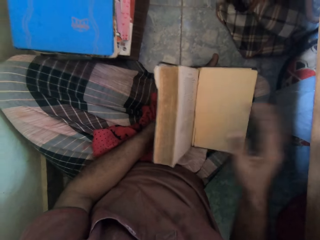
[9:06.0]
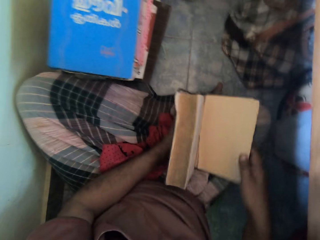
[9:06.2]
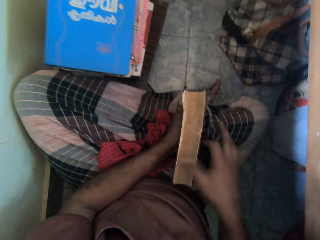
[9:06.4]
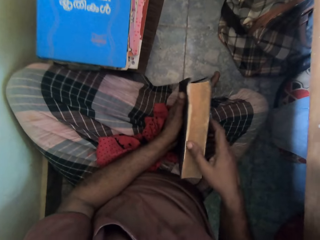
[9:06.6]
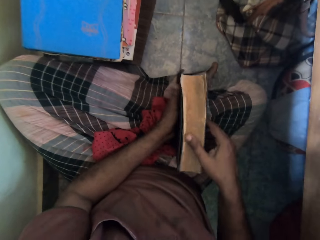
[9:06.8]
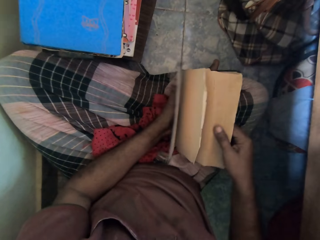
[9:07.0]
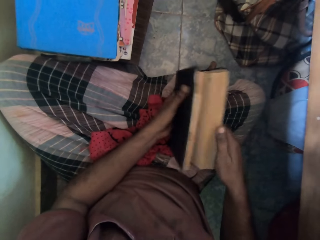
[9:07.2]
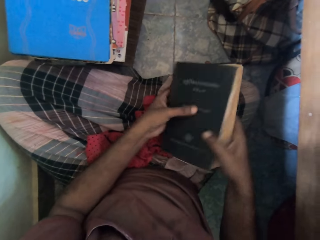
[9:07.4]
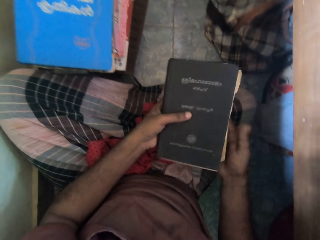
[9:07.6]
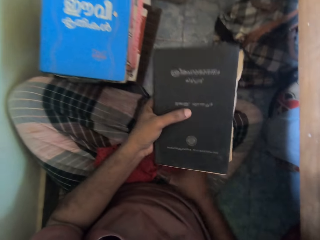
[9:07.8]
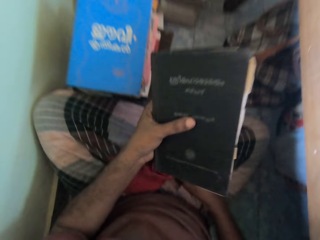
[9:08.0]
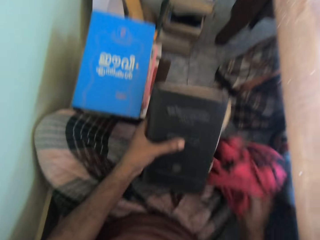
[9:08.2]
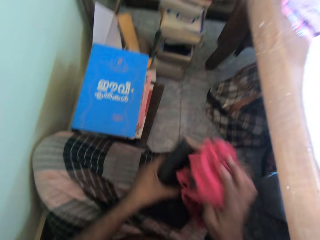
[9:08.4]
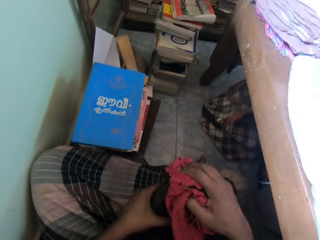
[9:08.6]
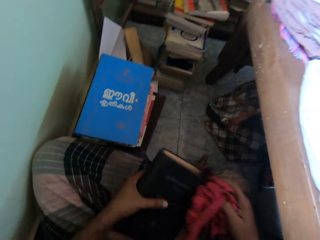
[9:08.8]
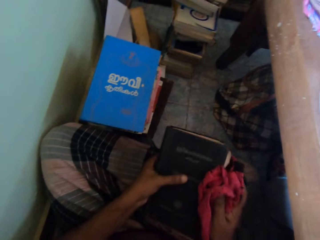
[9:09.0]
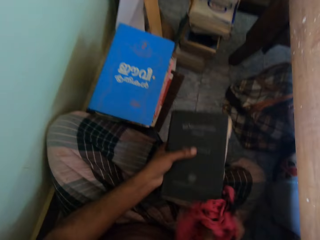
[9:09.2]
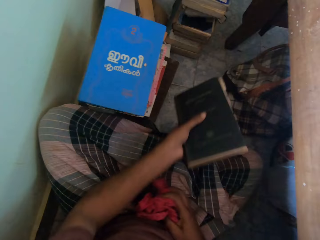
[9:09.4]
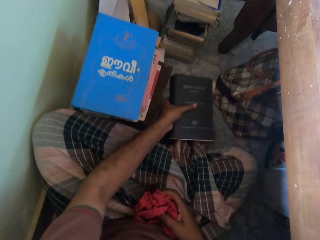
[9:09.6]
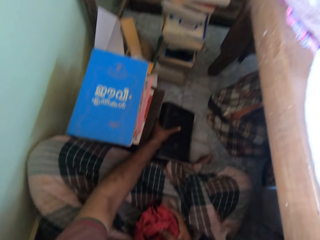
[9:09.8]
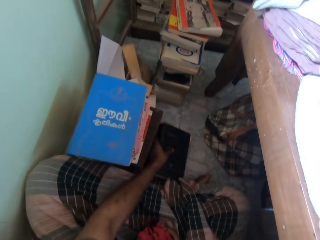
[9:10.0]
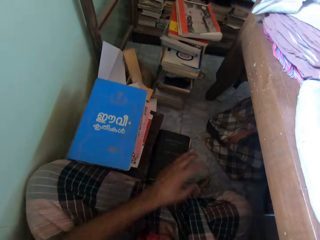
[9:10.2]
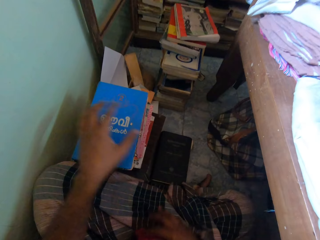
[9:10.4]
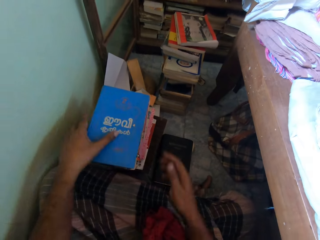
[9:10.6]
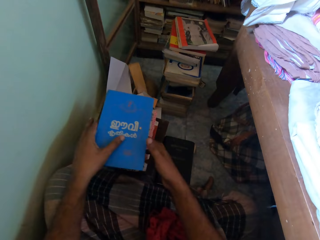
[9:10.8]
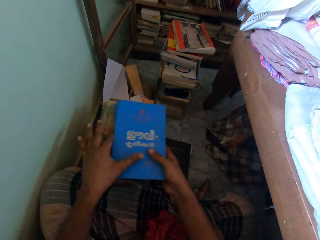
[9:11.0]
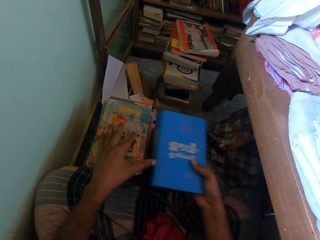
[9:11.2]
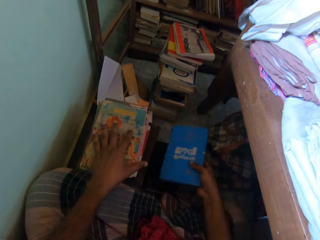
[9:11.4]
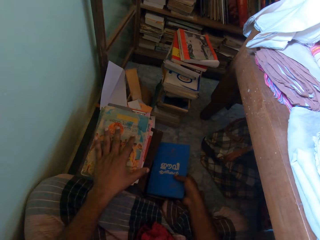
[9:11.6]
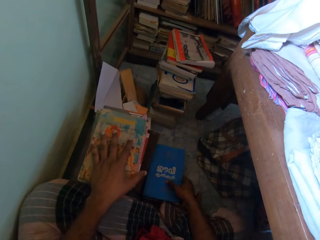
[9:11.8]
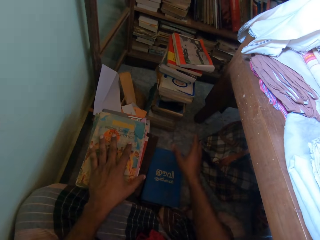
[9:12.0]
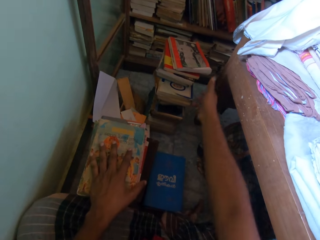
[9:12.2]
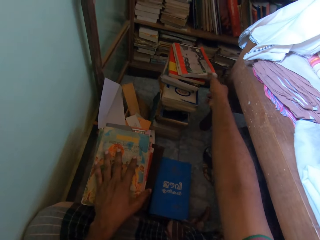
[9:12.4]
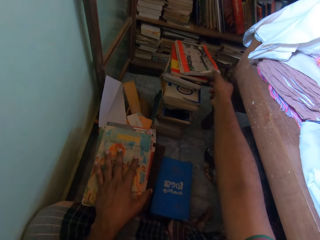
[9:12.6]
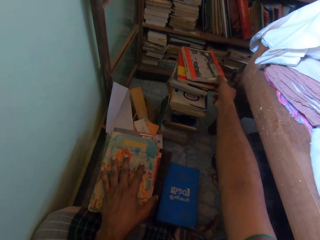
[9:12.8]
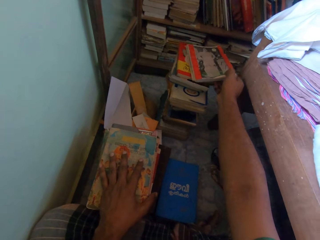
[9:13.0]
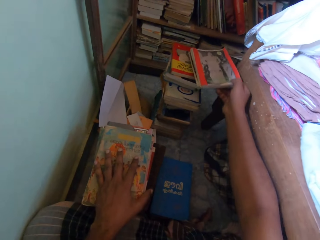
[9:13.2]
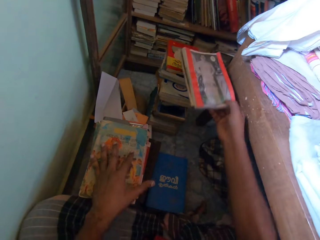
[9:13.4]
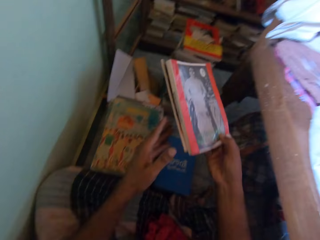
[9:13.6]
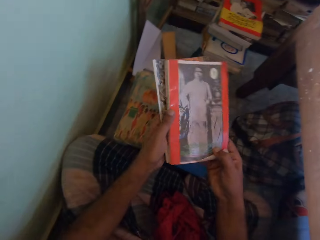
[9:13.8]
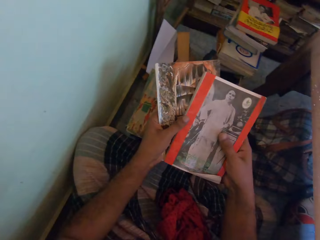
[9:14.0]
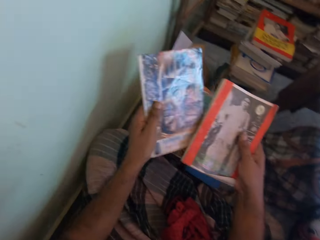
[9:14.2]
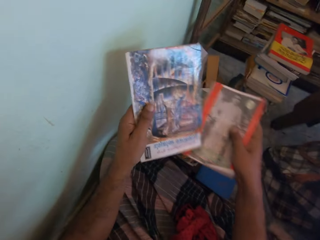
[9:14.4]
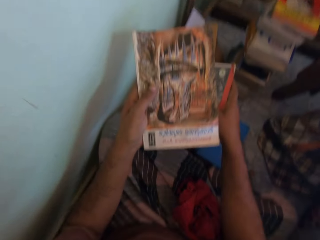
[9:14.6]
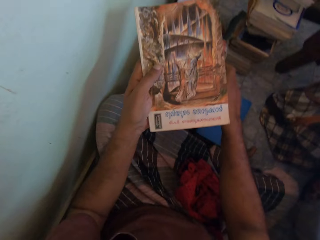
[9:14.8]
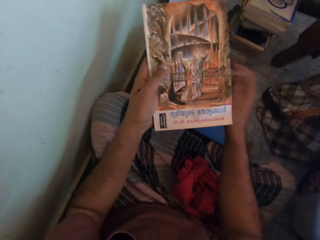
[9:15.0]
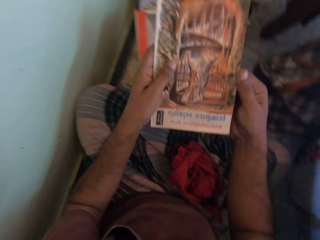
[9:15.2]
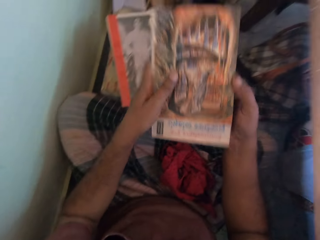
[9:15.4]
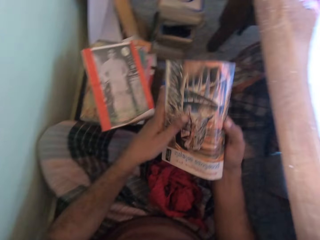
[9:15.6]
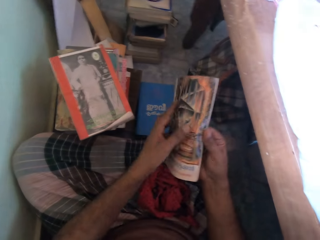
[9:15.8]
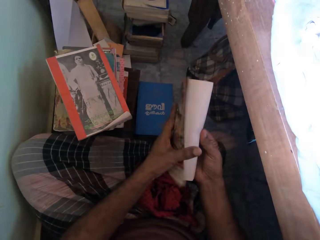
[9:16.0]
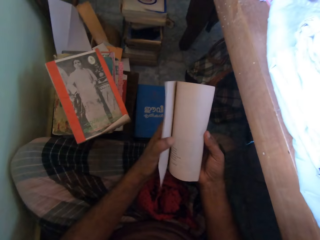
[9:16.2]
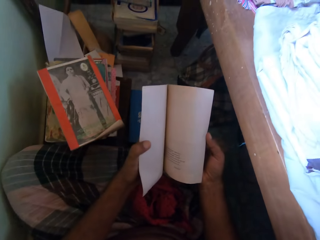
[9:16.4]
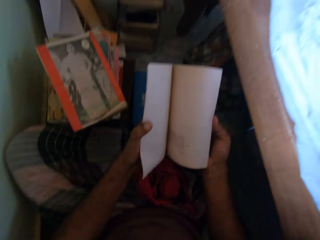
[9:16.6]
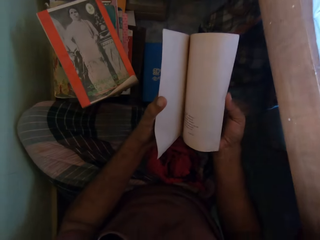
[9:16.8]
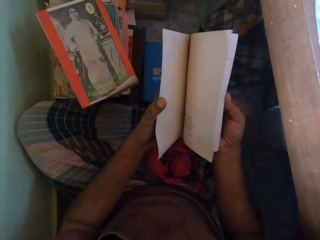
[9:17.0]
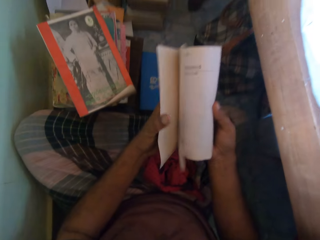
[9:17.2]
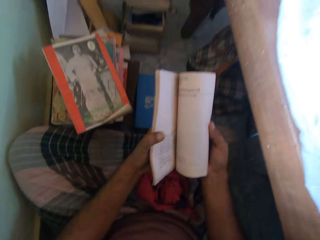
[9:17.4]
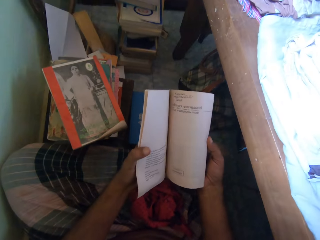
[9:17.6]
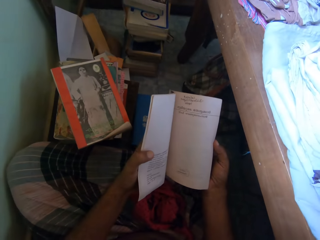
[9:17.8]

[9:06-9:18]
The camera wearer closes the book in his left hand on his legs on the floor with his right hand. He raises the book from his legs on the floor with his left hand. He takes the cloth from his legs on the floor with his right hand. He wipes the book in his left hand with the cloth in his right hand. He places the book in his left hand on the floor. He drops the cloth in his right hand on his legs on the floor. He passes the book on the stack of books on the floor with his left hand to his right hand. He places the book in his right hand on the book on the floor. He takes two books from the stack of books on the floor with his right hand. He takes a book from the books in his right hand with his left hand. He places the book in his right hand on the stack of books on the floor. He places his right hand on the book in his left hand. He opens the book with his right hand.

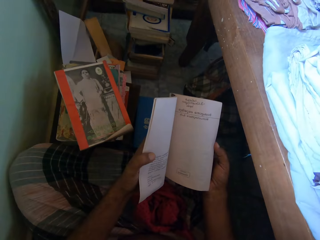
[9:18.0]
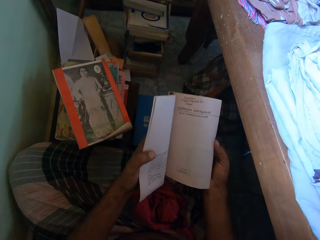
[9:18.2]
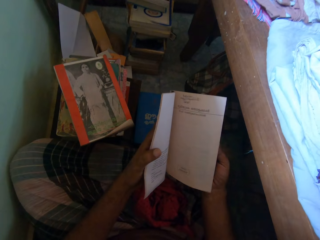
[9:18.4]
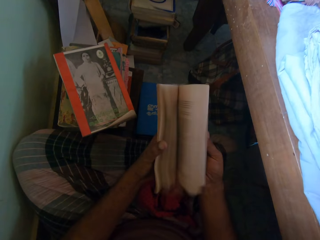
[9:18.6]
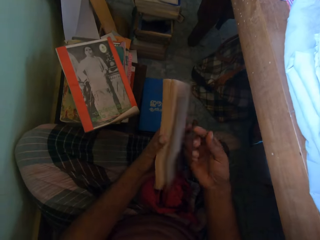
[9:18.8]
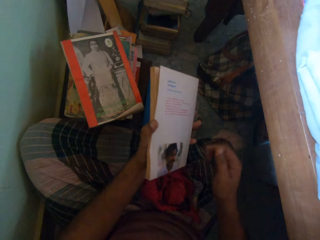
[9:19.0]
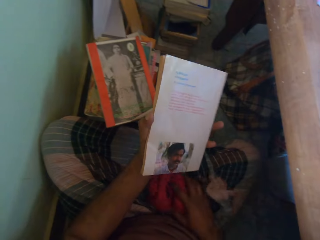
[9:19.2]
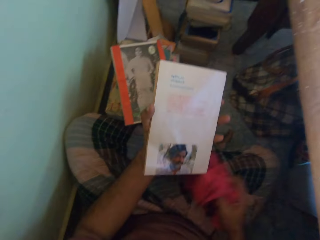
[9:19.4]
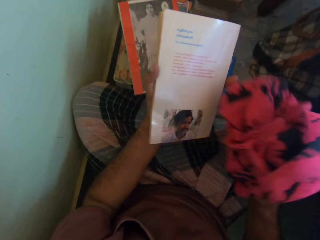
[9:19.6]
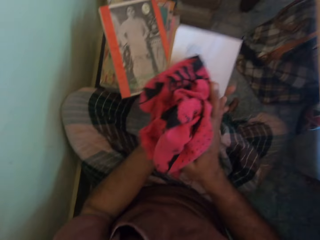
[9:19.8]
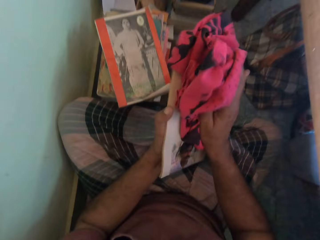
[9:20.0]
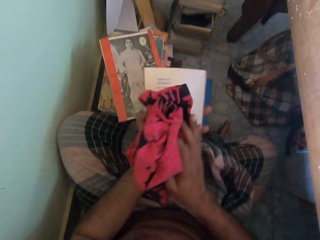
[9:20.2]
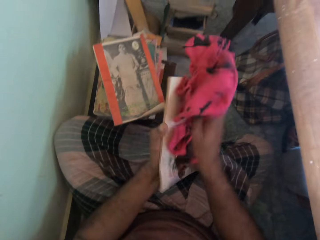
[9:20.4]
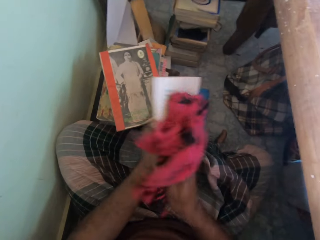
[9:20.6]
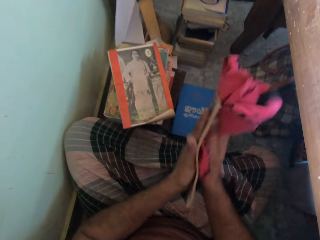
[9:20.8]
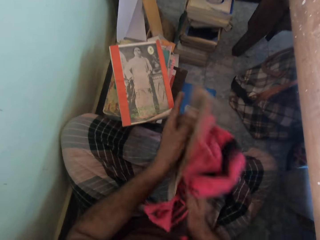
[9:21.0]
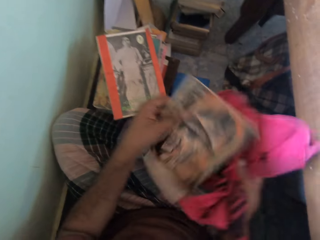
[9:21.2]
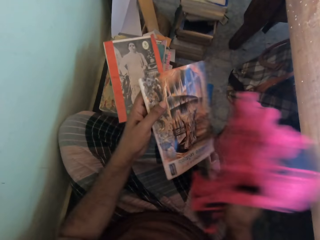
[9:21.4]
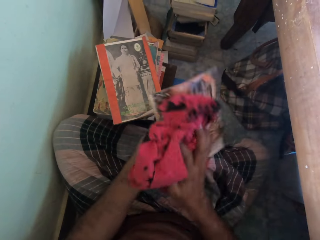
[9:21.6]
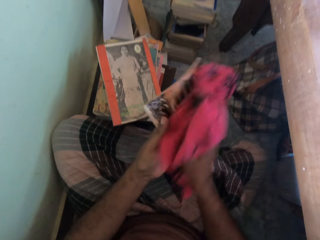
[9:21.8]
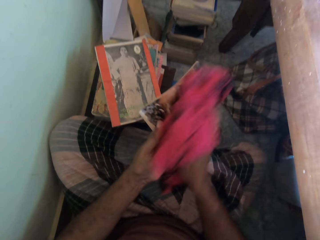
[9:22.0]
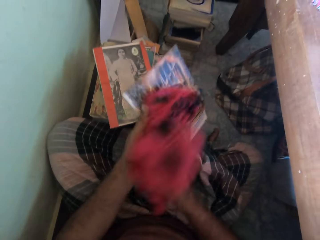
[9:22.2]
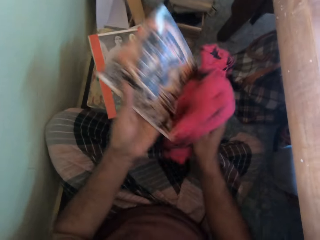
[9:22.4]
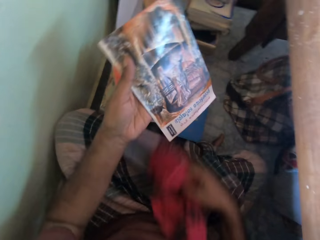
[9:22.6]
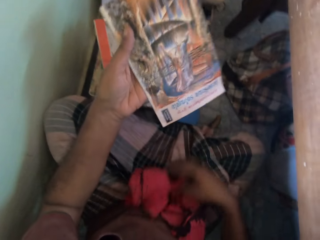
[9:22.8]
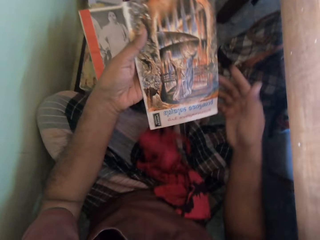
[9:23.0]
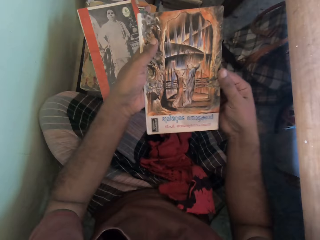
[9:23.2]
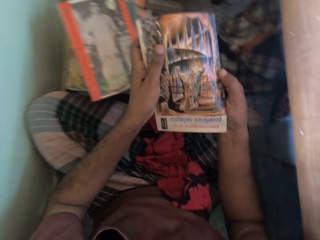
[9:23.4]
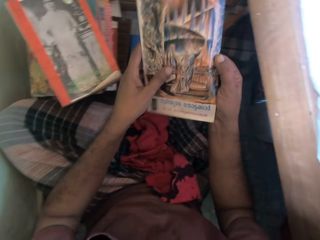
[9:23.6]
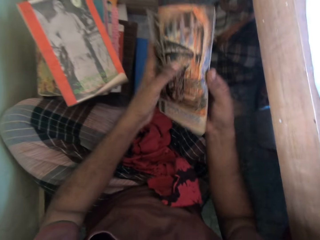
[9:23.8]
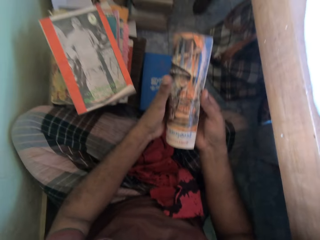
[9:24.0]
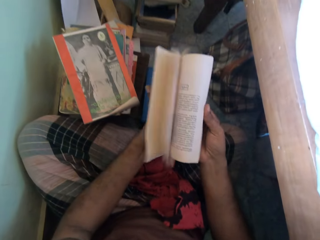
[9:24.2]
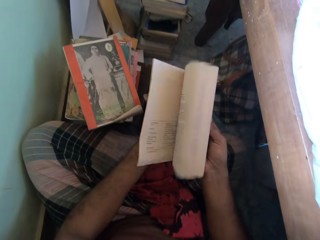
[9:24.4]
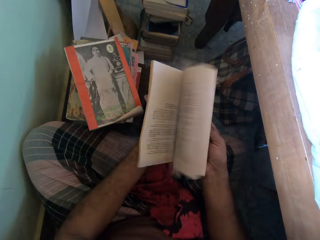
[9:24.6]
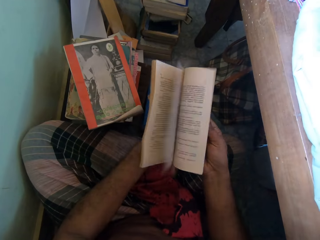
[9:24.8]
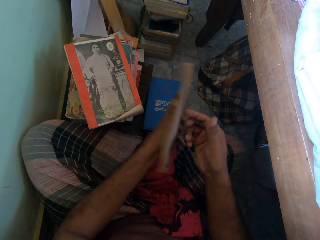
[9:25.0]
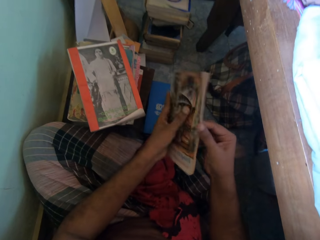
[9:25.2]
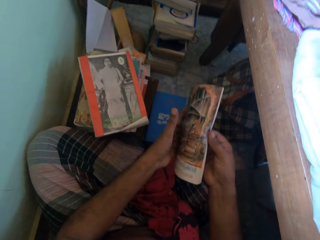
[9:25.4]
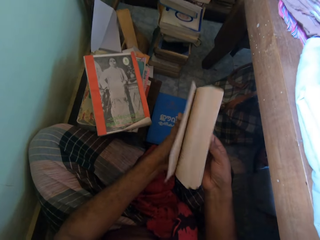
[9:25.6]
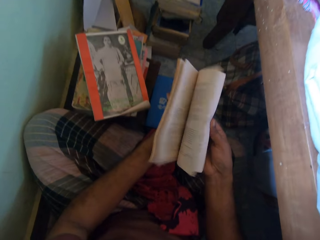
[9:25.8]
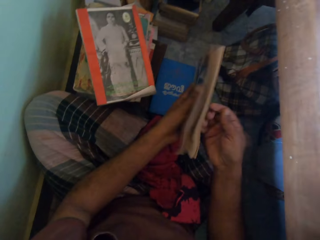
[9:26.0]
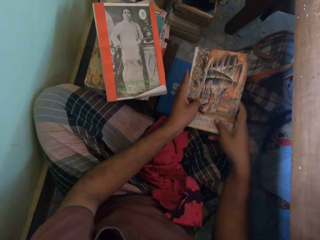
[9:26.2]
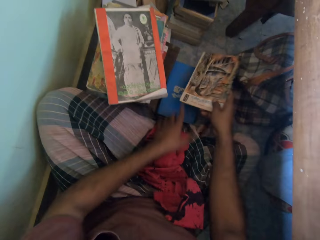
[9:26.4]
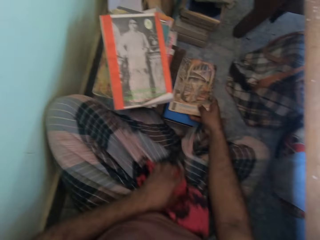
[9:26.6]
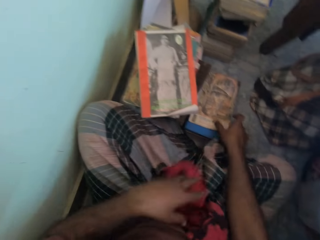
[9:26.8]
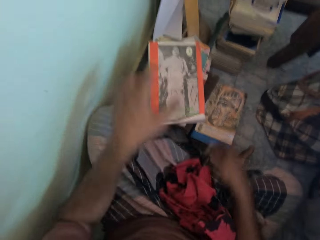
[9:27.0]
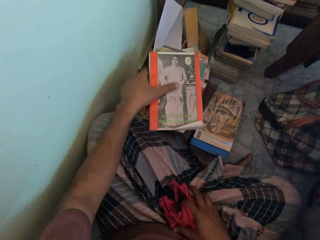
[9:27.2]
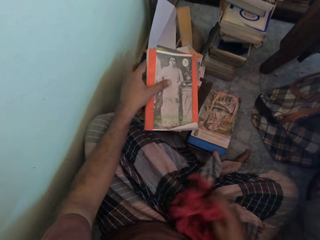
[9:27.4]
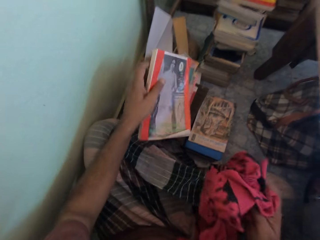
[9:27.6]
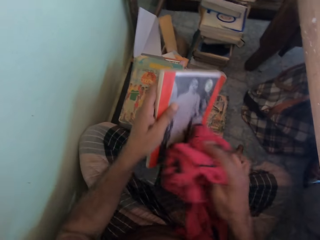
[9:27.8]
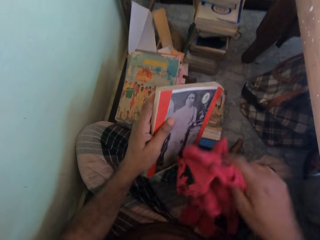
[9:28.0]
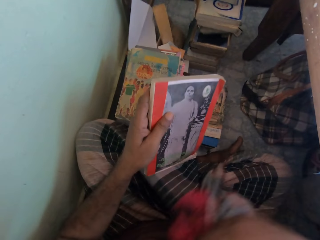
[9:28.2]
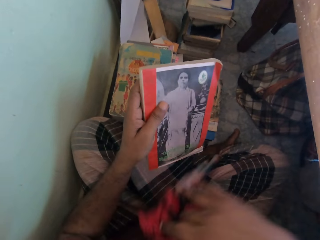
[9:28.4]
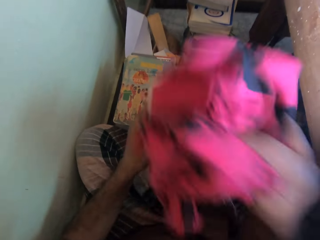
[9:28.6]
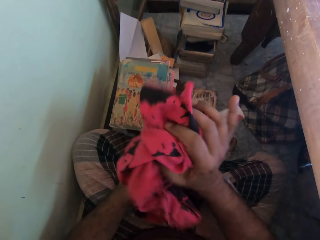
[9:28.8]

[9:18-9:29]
The camera wearer flips the pages of the book with his right hand. He picks the cloth from his wrapper with his right hand. He cleans the book in his left hand with the cloth in his right hand. He drops the cloth on his wrapper with his right hand. He holds the book. He flips the pages of the book with his right hand. He removes his left hand from the book. He drops the book on a pile of books on the floor with his right hand. He touches the cloth. He picks the cloth from his wrapper with his right hand. He picks the book from the pile of books with his left hand.
